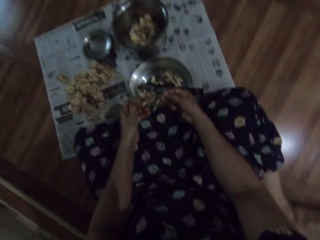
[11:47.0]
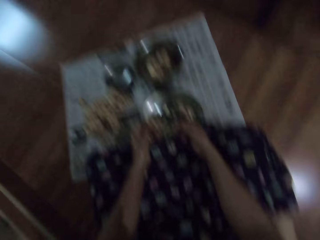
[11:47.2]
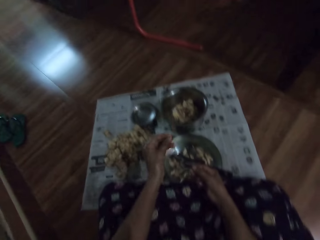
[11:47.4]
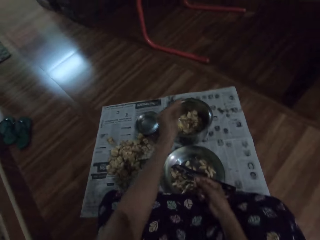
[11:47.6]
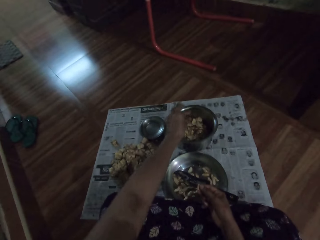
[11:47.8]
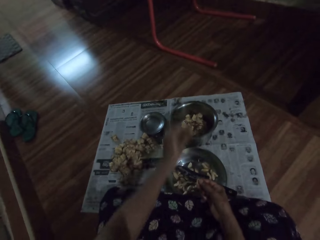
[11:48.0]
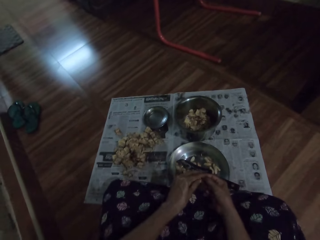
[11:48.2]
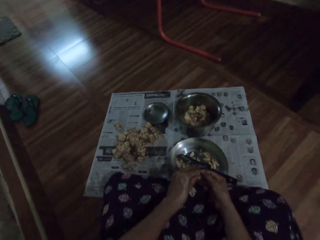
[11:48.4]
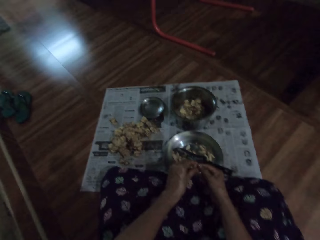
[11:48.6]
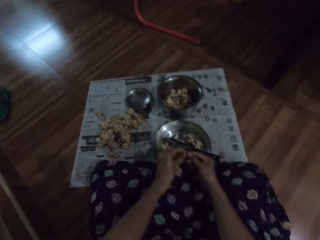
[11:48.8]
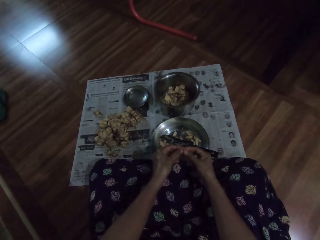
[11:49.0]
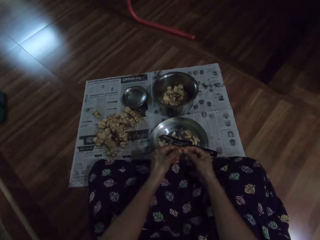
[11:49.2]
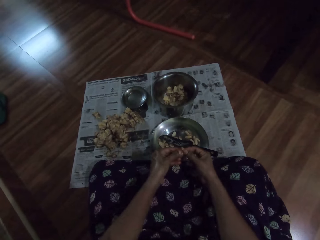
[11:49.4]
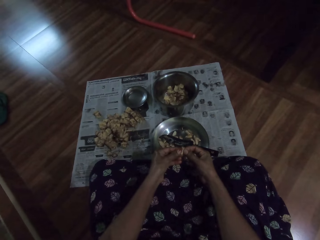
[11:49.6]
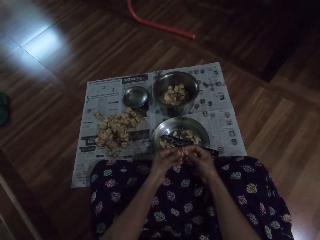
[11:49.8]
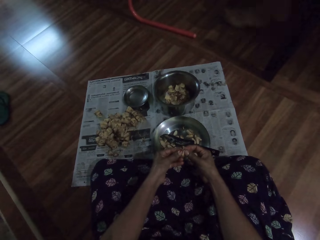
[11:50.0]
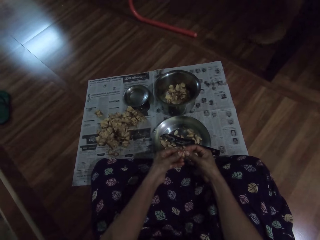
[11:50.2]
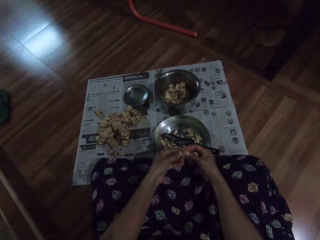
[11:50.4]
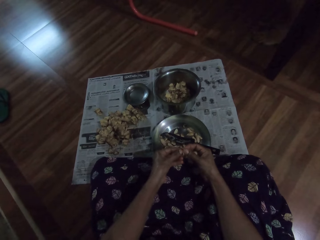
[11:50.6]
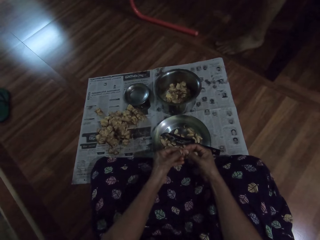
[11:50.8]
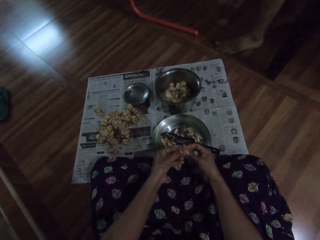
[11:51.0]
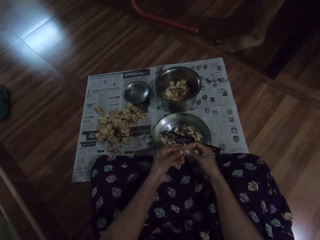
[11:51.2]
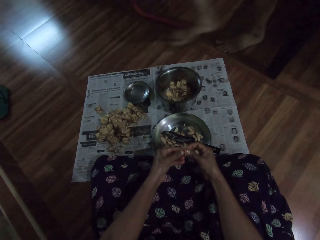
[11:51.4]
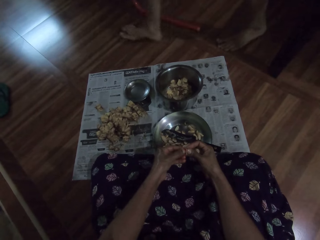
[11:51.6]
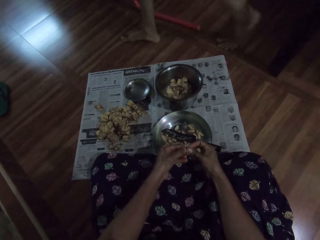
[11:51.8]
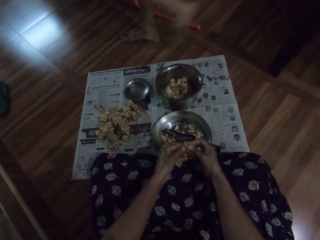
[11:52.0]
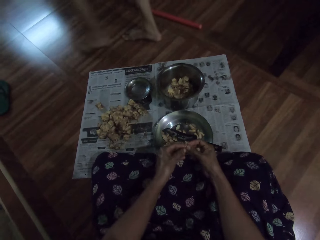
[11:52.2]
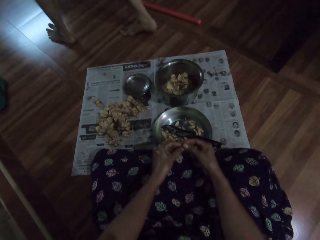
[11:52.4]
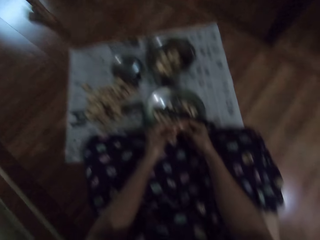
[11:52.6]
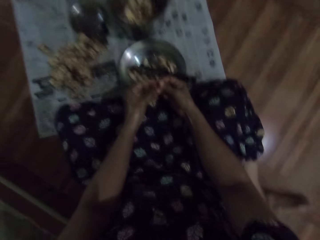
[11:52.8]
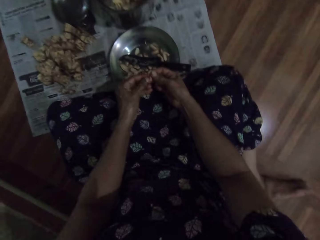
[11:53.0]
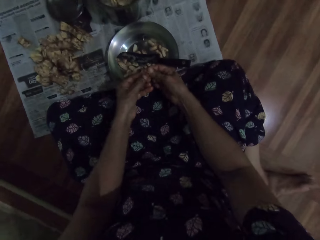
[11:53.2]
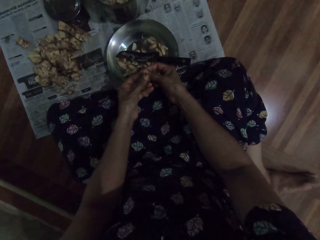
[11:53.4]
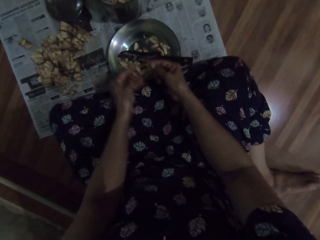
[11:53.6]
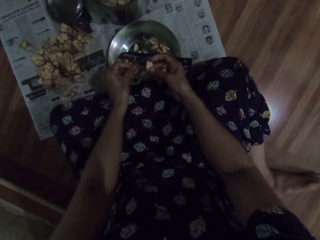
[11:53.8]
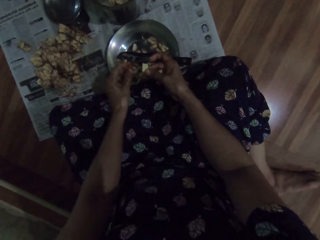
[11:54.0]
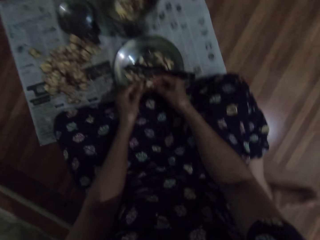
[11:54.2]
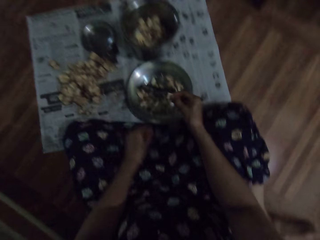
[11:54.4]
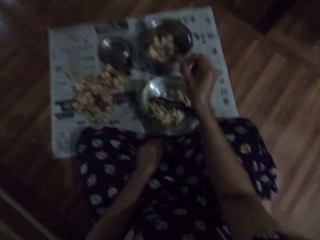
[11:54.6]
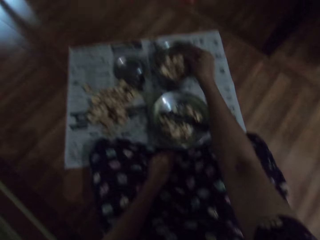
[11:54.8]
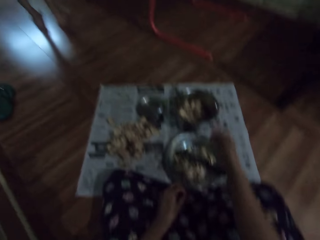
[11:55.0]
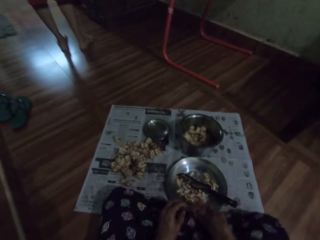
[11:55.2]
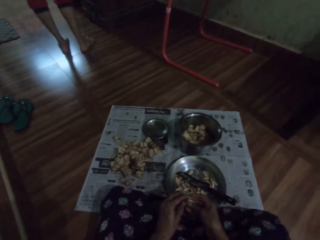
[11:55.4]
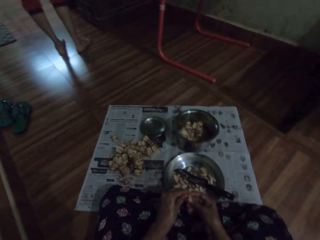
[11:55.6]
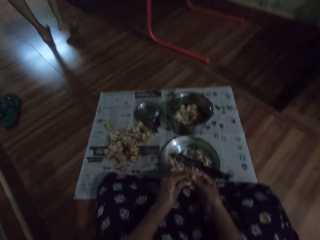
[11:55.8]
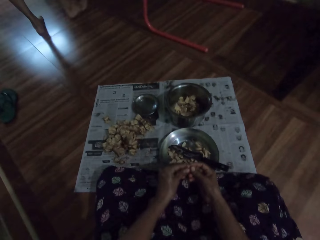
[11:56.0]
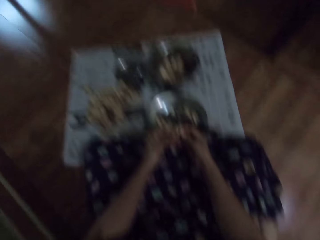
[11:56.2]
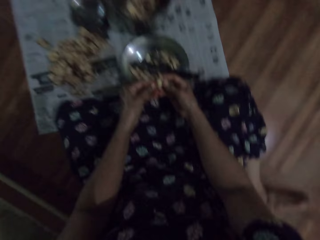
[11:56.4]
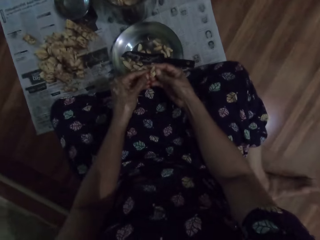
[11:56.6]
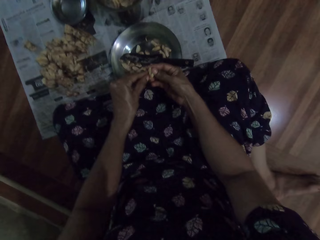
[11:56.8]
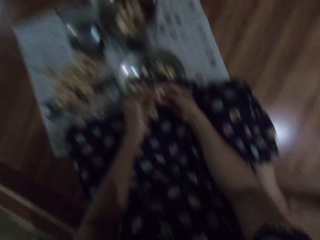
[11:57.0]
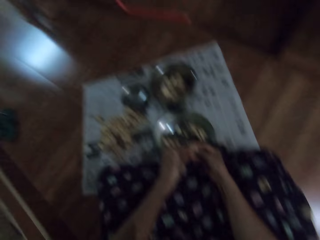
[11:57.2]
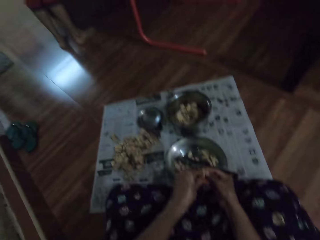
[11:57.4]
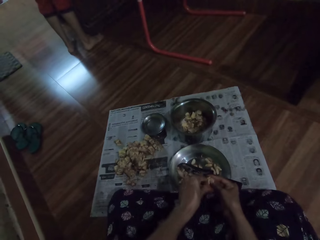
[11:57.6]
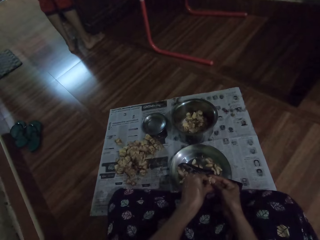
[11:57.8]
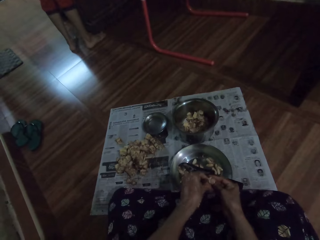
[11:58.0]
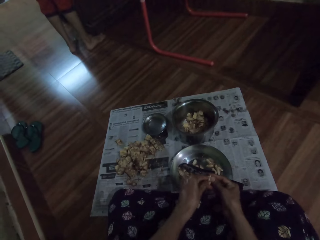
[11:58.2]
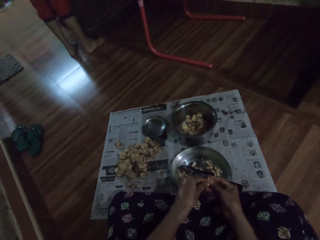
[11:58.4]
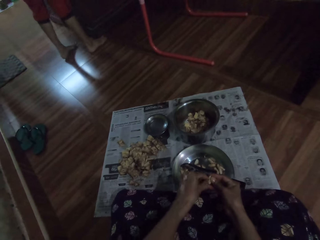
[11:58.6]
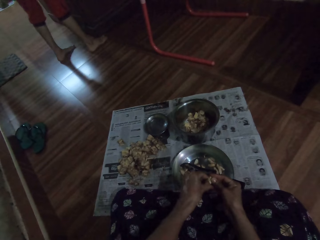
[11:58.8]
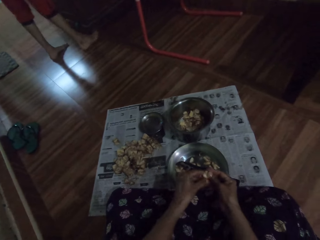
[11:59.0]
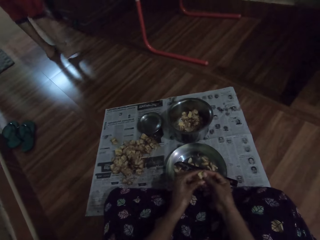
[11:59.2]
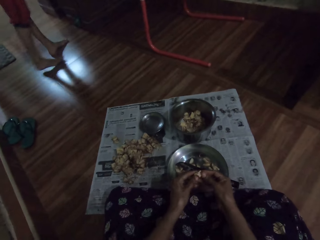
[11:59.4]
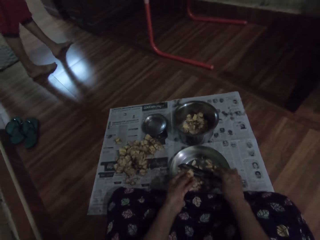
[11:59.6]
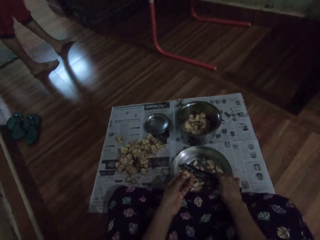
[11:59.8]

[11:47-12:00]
The camera wearer drops the irvingia seed peel or garlic inner peel in the plate on the floor with her left hand. She looks around. She peels the irvingia seed into the plate on the floor with her hands. A man walks past the camera wearer. The camera wearer peels the garlic again. She puts the garlic outer peel in the plate. She drops the irvingia seed peel in the plate on the floor with her right hand. She looks around. She peels the irvingia seed into the plate on the floor with her hands. She peels the garlic again, talks to the man, and looks around.

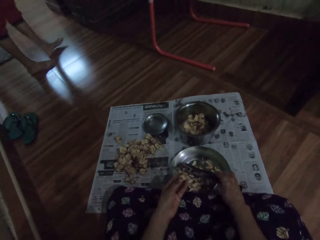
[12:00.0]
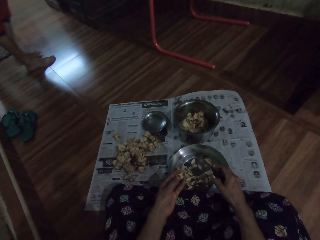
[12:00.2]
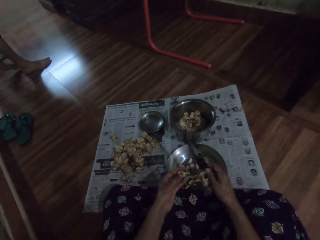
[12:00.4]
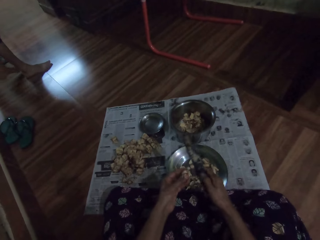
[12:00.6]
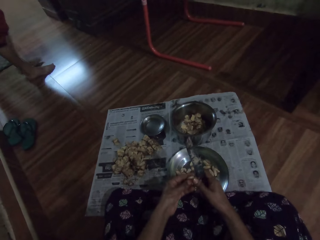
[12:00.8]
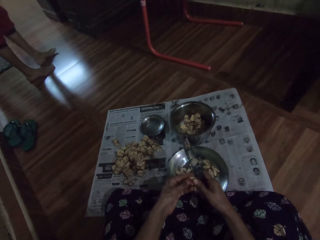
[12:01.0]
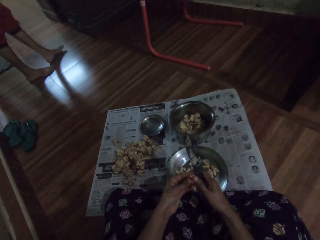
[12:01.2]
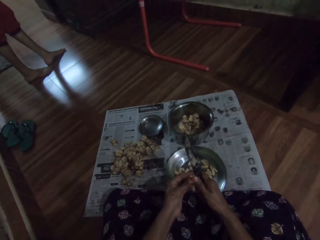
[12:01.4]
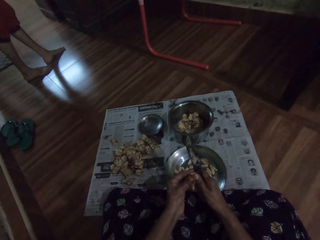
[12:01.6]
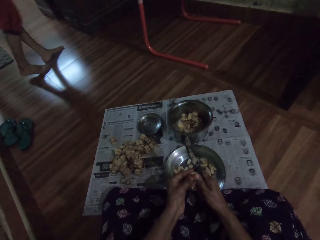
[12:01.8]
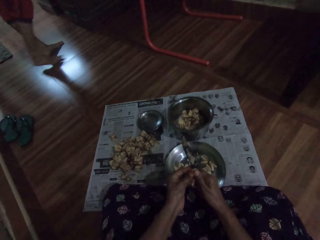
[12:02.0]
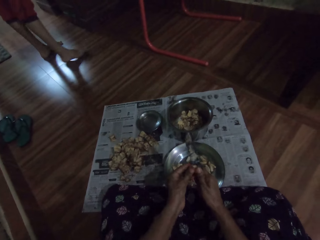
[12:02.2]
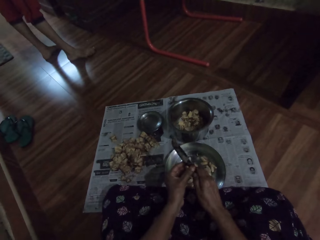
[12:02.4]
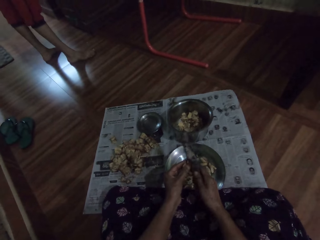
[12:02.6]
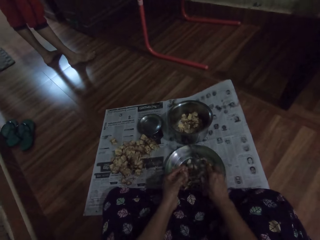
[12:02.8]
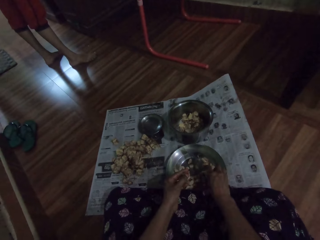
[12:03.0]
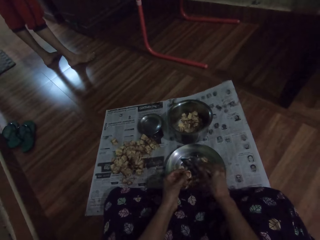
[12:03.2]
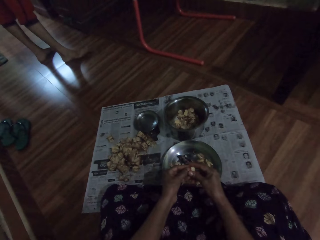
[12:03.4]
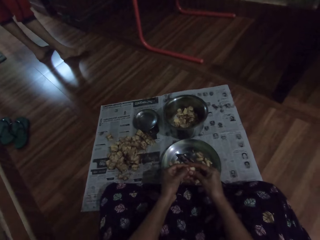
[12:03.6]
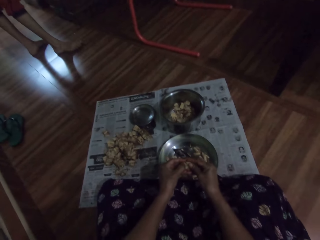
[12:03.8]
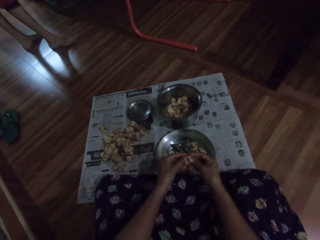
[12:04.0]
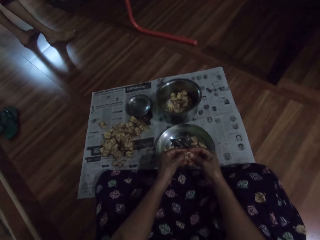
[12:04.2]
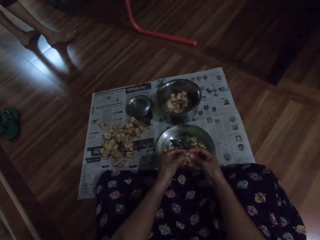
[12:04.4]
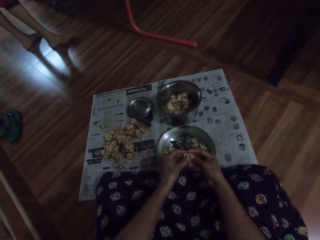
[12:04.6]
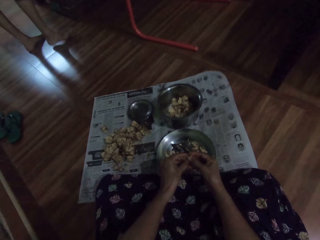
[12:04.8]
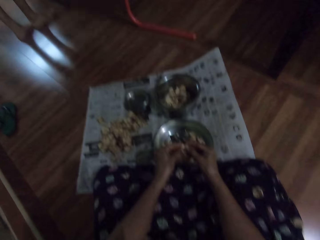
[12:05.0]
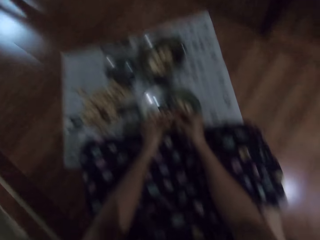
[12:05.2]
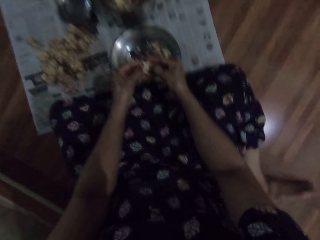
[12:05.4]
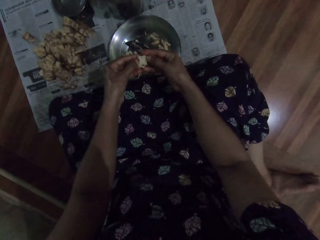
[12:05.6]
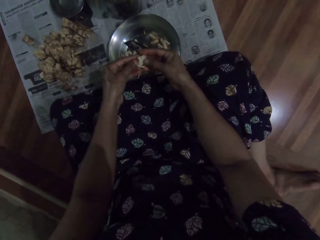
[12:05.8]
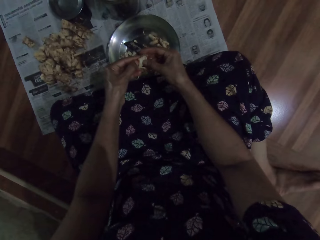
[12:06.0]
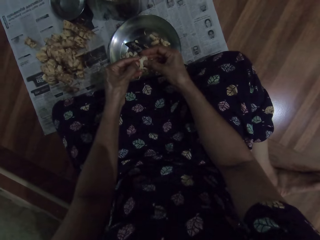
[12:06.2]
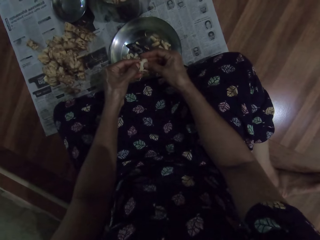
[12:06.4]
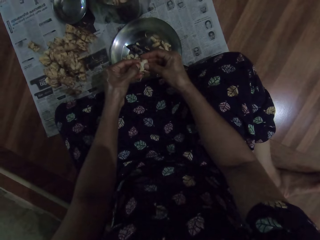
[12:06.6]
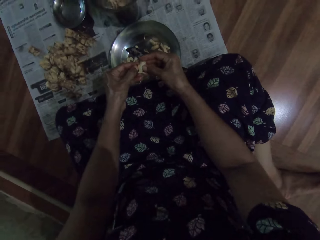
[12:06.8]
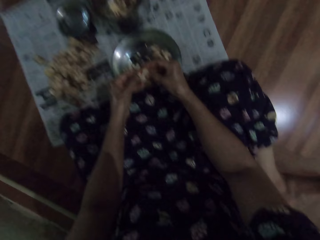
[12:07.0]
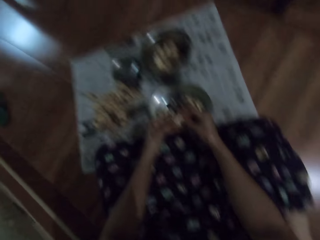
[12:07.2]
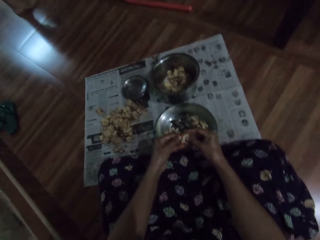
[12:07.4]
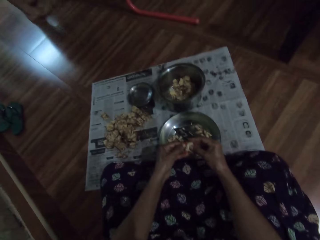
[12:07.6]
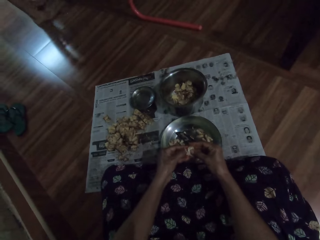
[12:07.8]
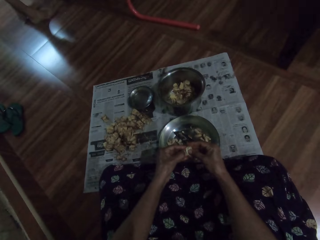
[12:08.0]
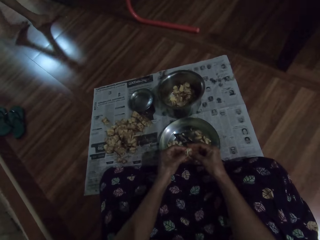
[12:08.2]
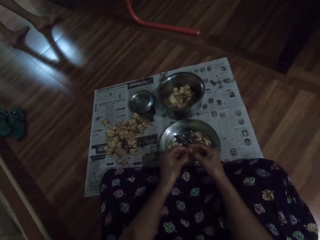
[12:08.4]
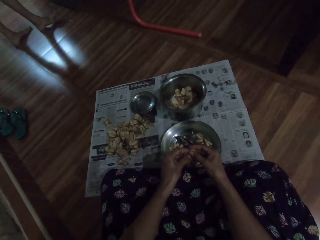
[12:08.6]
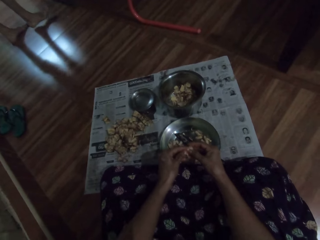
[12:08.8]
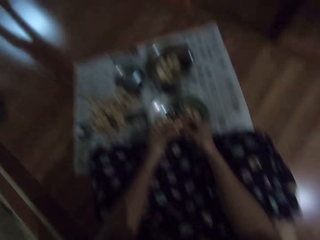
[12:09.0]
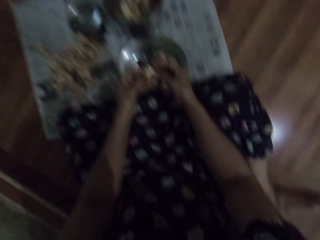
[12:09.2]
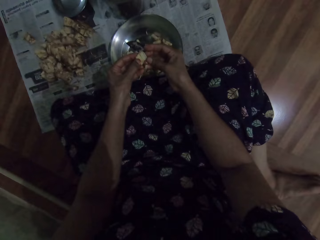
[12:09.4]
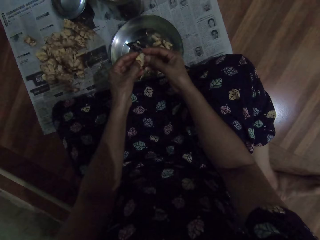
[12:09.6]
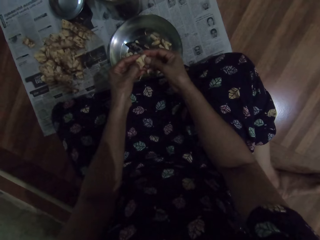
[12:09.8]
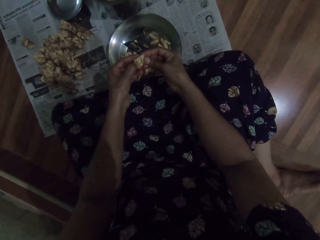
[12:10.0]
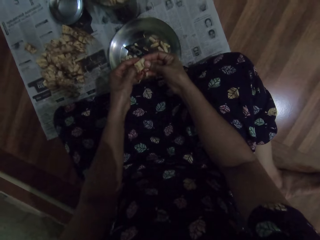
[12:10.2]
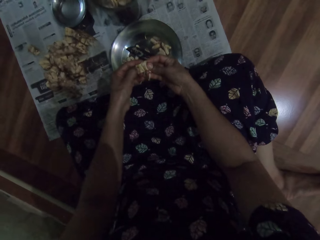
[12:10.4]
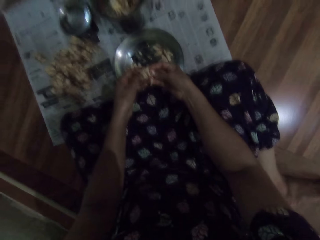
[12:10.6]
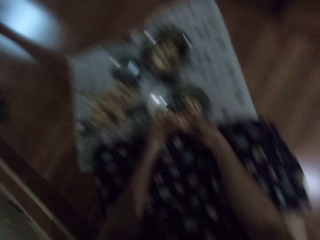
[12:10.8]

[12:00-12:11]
The camera wearer picks the knife from the plate on the floor with her right hand. A person talks to the camera wearer. The camera wearer cuts the irvingia seed or garlic in her left hand with the knife in her right hand. She talks to the person. She talks to the person again and places the knife in the plate on the floor with her right hand. She peels the irvingia seed into the plate on the floor with her hands. She peels the garlic again and looks around.
